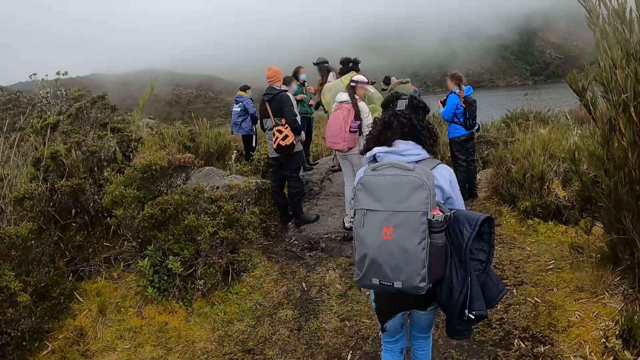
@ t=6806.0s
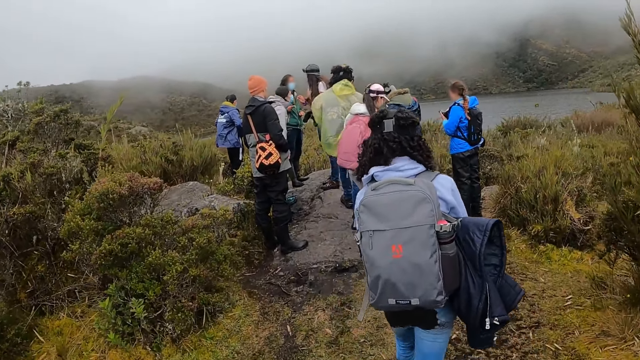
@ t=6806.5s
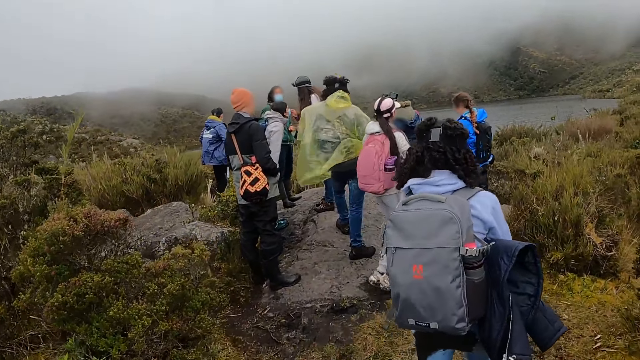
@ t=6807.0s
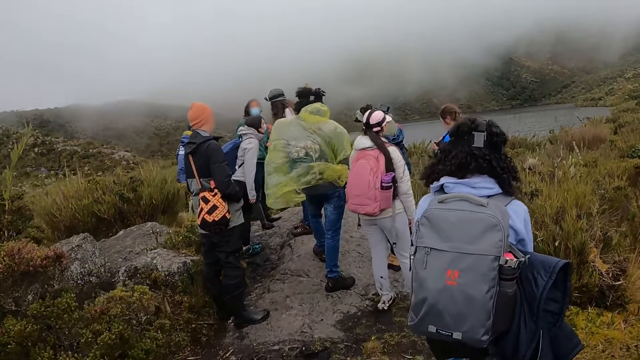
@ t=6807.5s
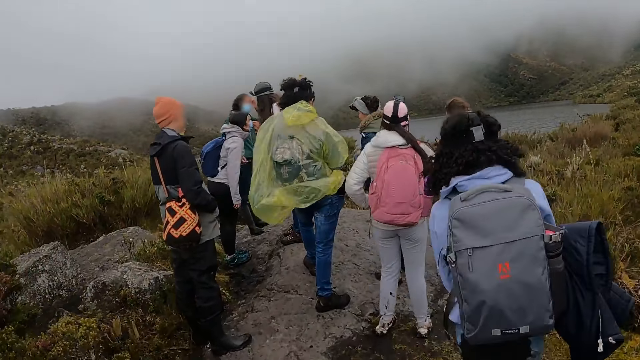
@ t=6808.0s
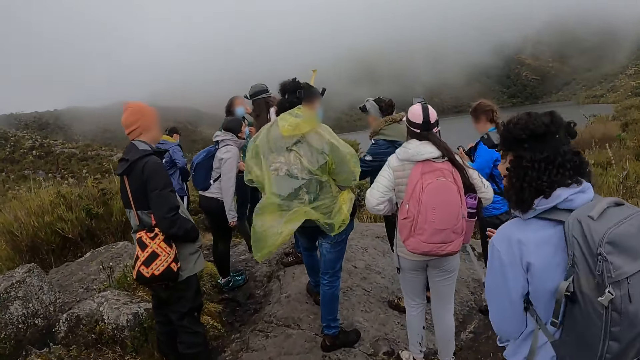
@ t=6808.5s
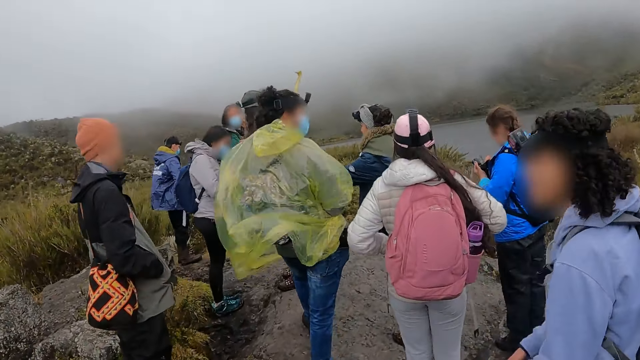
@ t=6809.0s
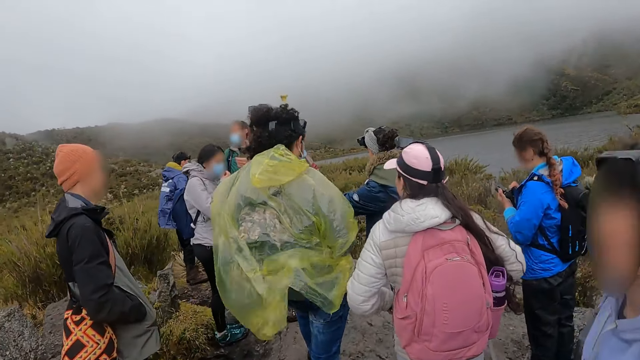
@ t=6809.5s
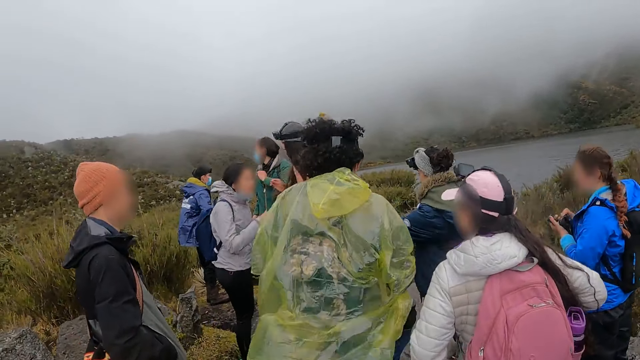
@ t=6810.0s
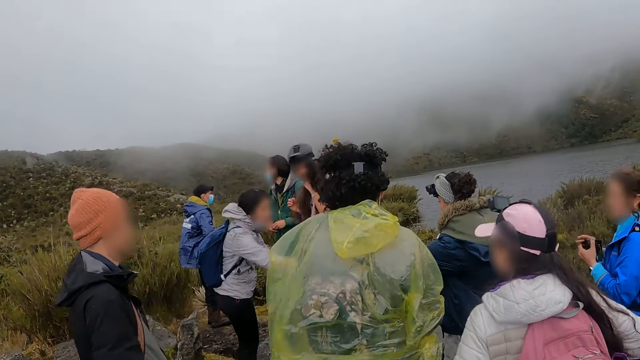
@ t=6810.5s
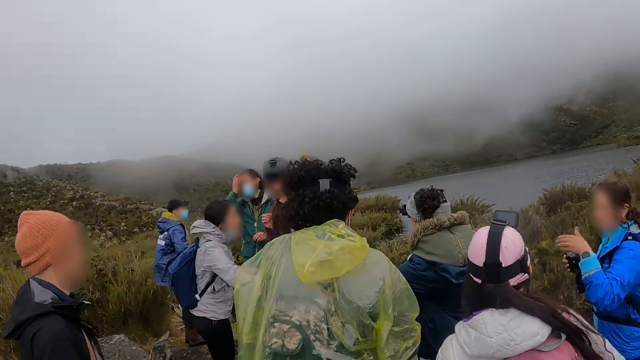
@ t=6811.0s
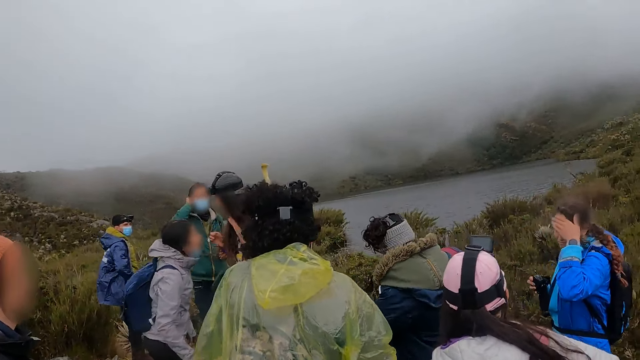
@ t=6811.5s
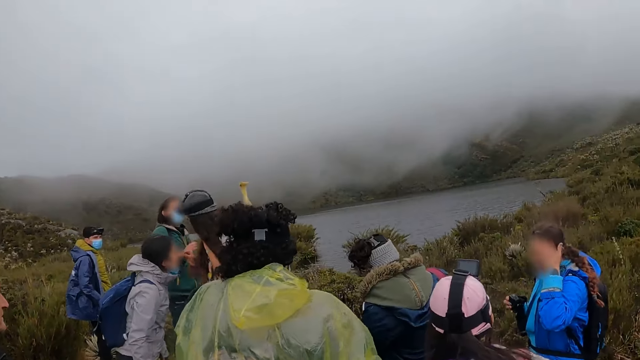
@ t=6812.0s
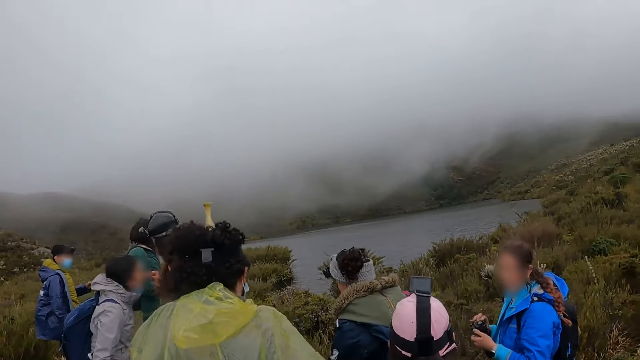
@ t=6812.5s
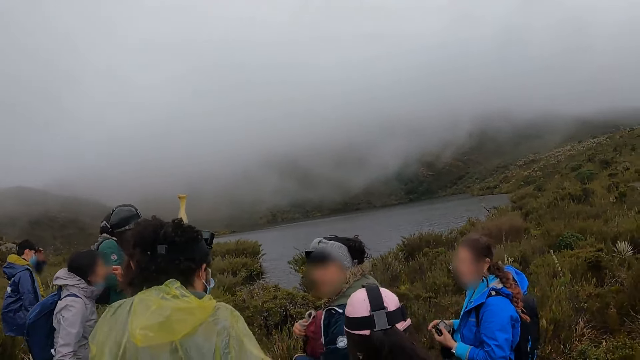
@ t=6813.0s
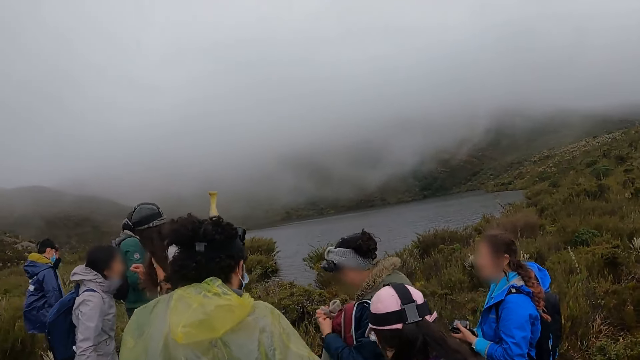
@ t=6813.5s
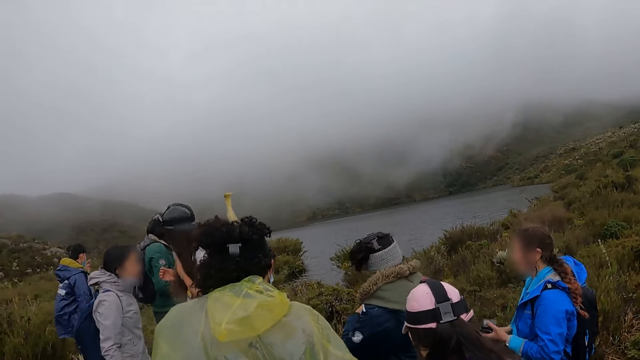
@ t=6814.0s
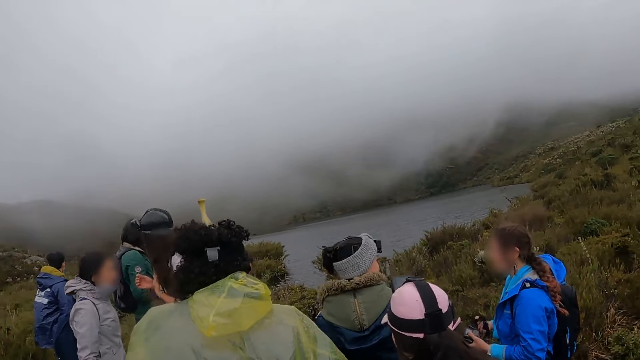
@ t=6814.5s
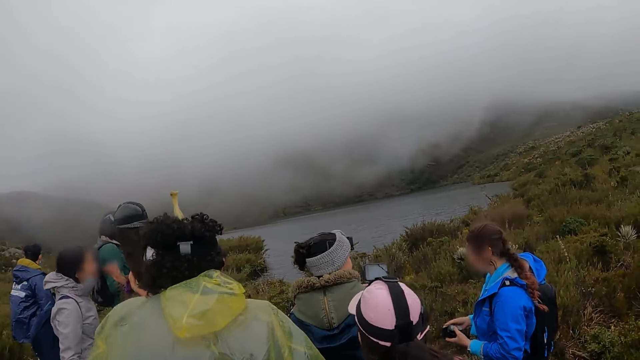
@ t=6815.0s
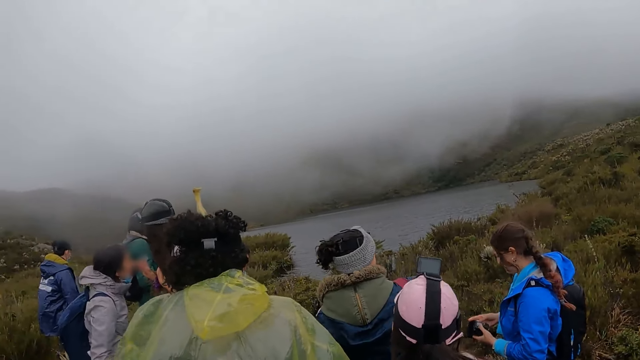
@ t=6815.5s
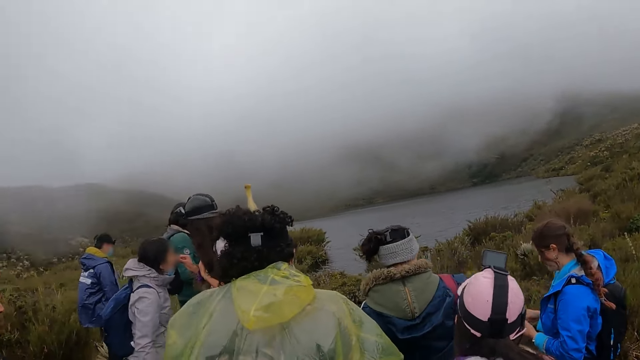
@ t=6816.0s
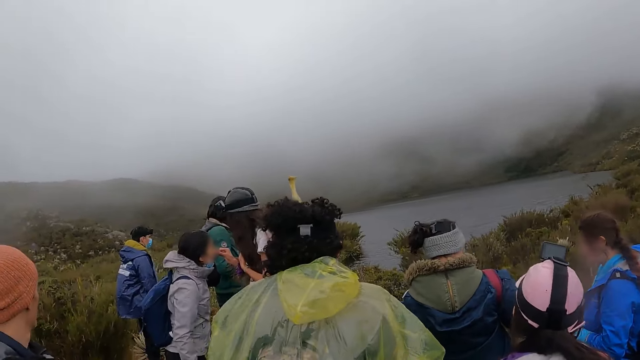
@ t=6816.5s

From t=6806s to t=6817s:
The camera wearer looks at the water. They stand behind the colleagues.

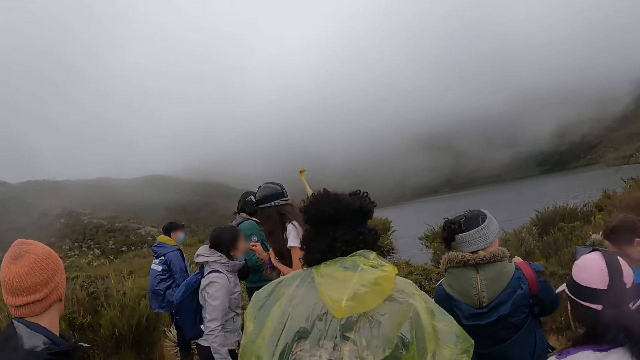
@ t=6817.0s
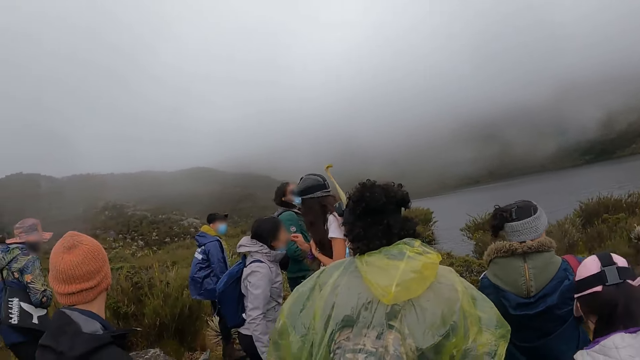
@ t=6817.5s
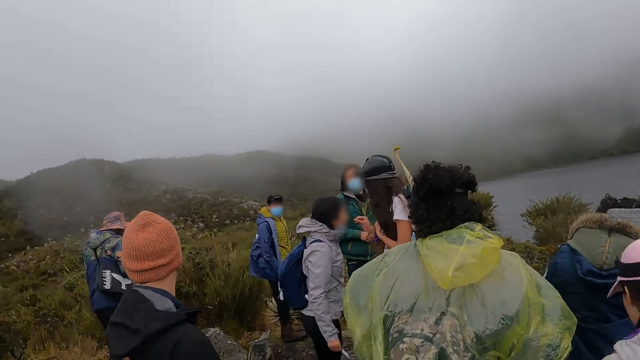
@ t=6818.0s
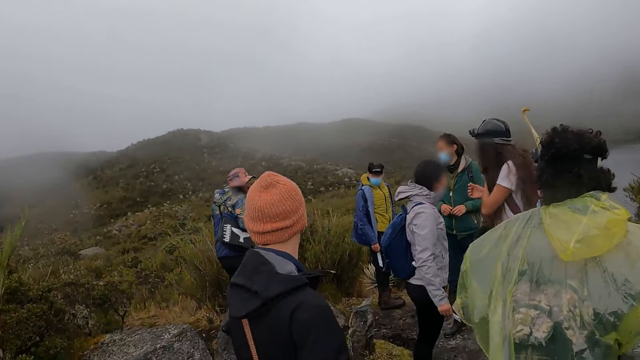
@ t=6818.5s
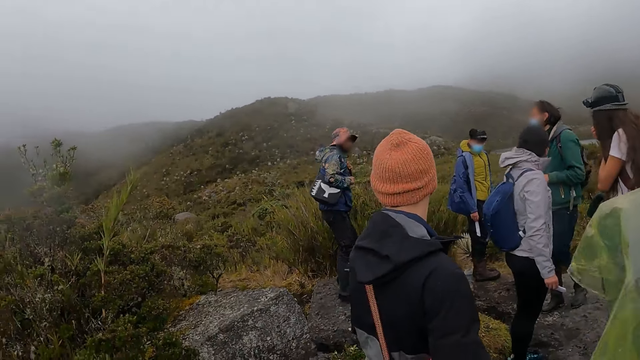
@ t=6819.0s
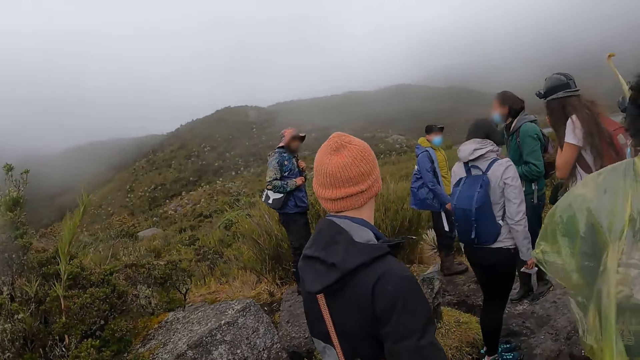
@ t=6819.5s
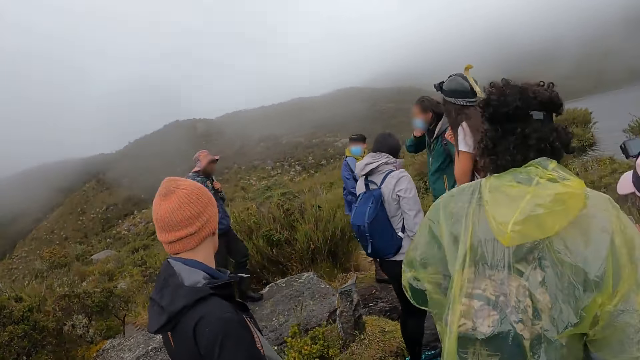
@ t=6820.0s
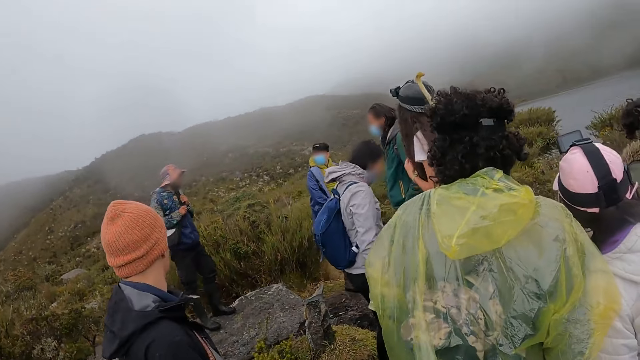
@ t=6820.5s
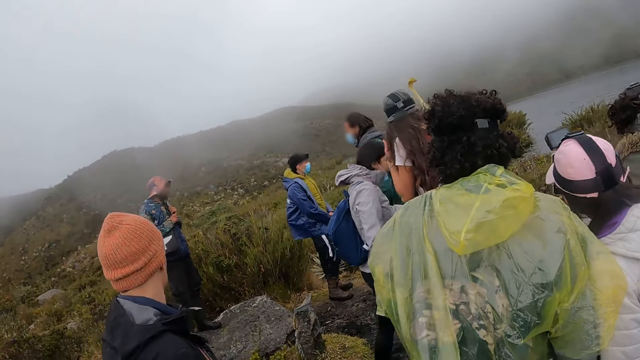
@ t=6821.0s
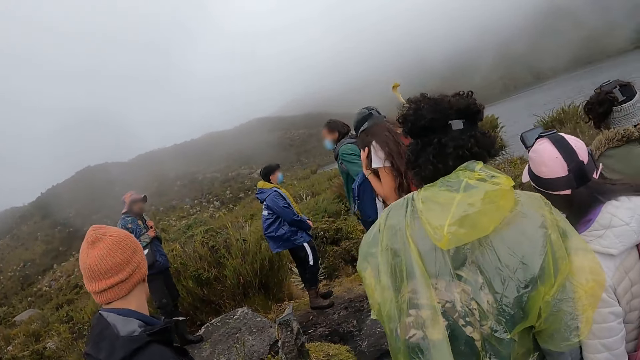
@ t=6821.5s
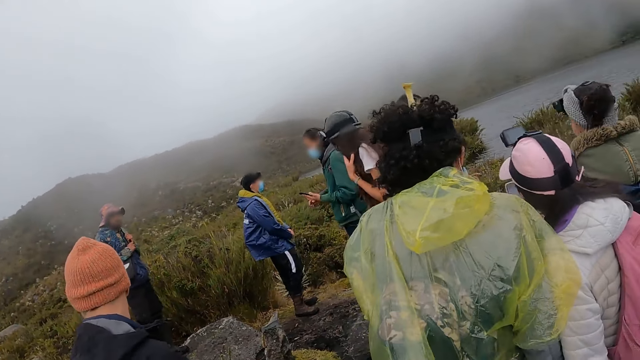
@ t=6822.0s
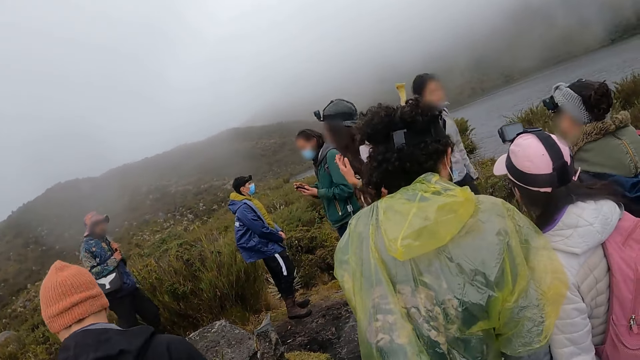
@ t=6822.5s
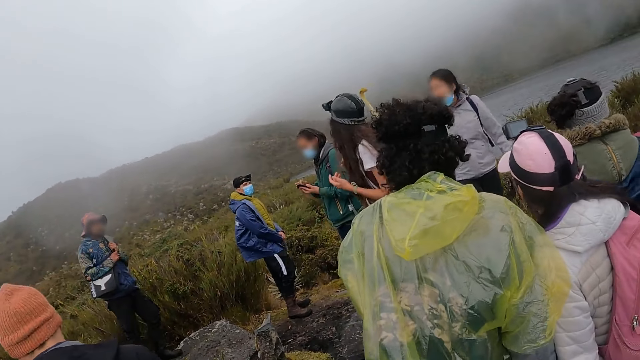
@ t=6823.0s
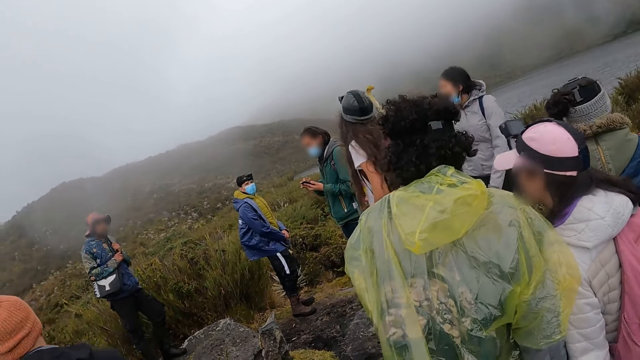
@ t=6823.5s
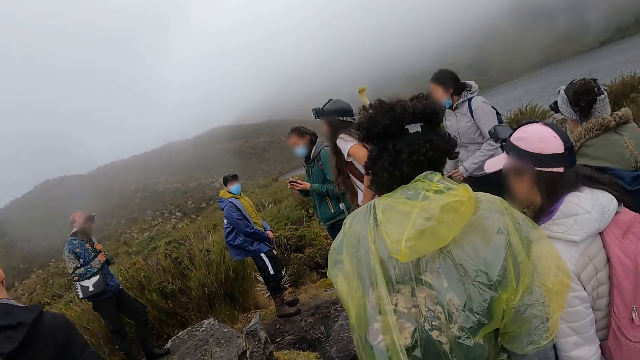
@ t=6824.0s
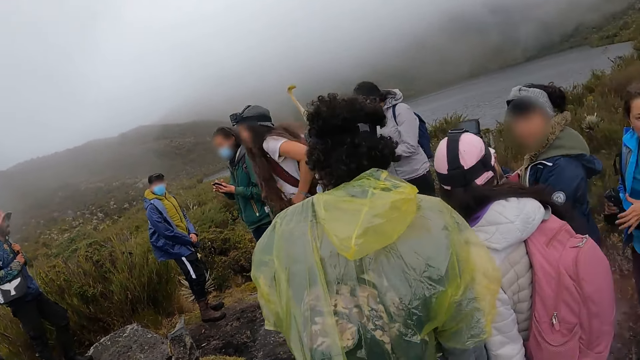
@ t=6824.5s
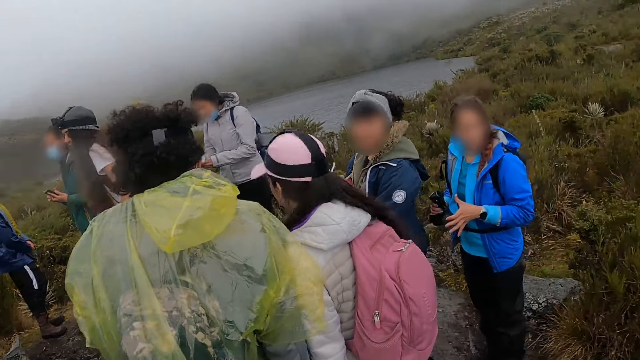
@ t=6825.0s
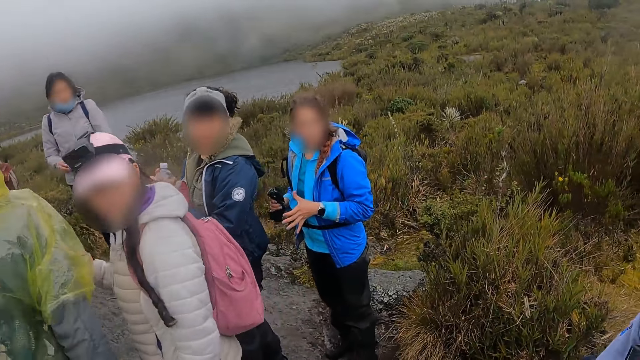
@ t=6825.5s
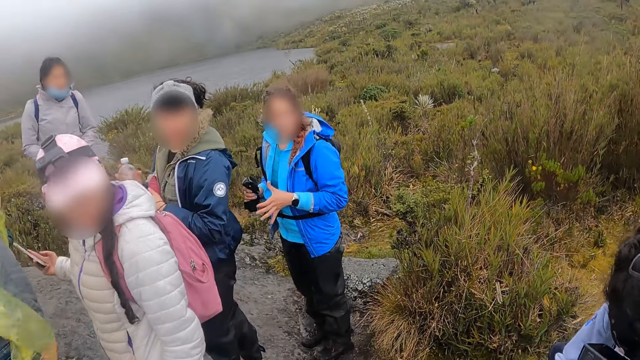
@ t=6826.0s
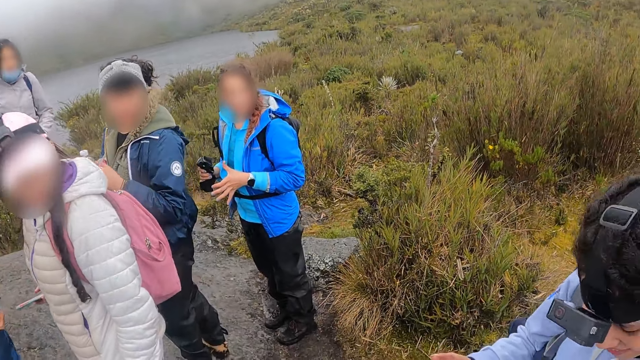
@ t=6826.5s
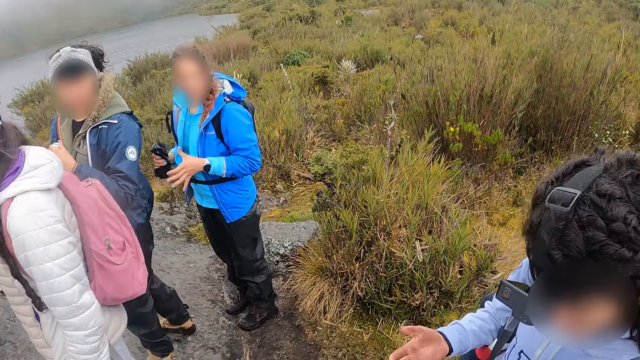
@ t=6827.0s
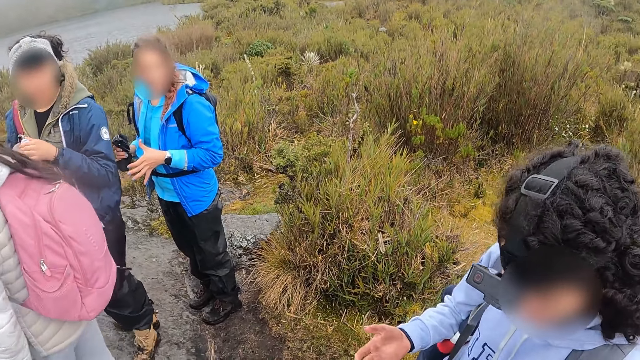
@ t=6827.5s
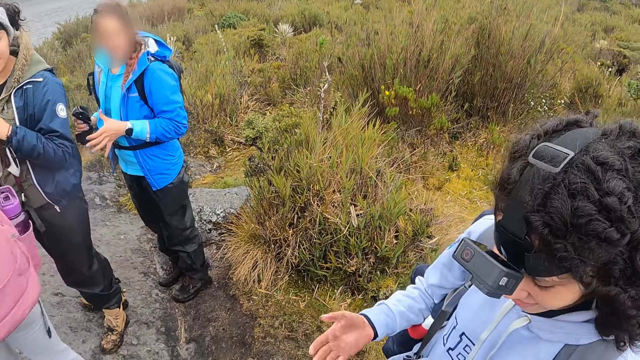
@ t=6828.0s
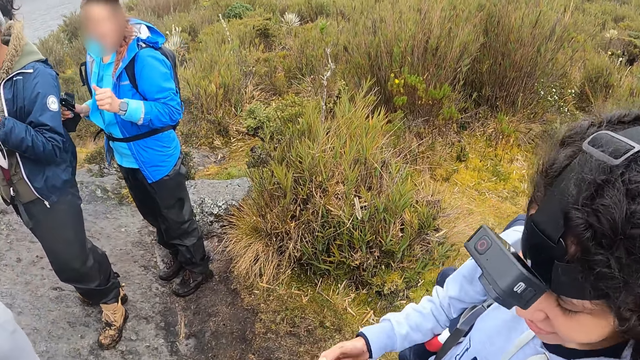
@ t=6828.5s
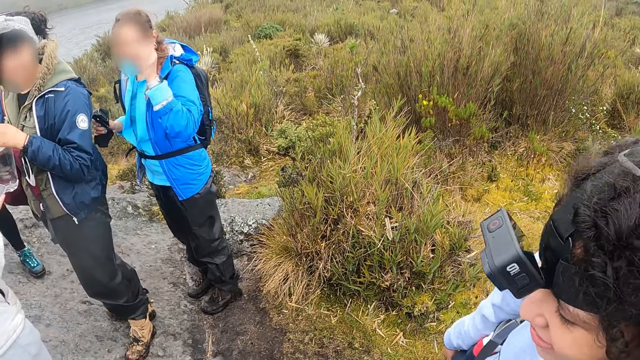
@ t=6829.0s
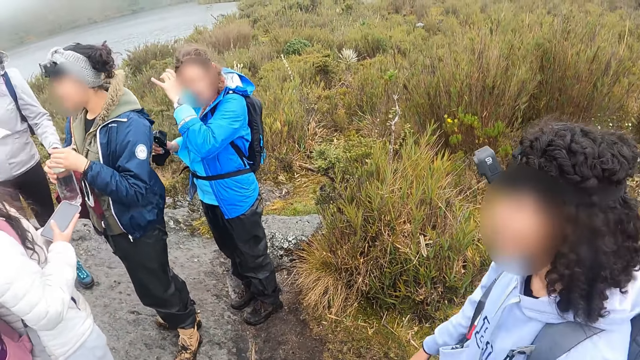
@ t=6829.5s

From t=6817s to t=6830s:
The camera wearer looks around the bush. A man operates a phone. The camera wearer looks at the colleagues. A woman looks down. The camera wearer looks at the woman.
